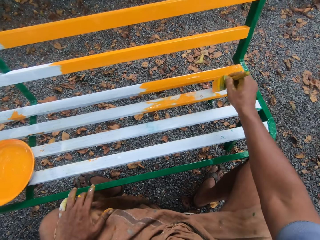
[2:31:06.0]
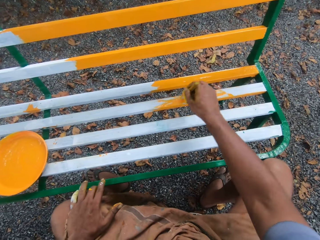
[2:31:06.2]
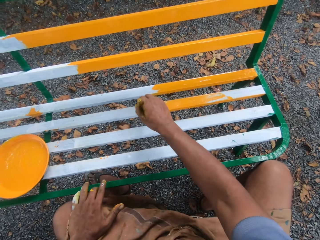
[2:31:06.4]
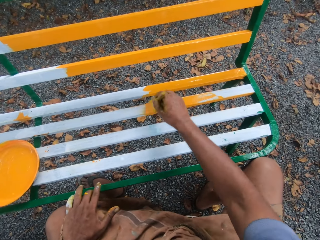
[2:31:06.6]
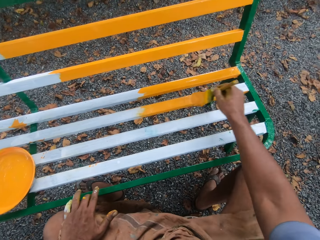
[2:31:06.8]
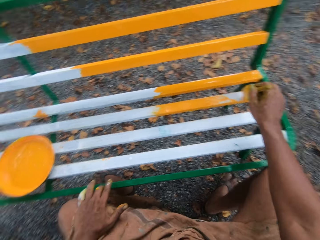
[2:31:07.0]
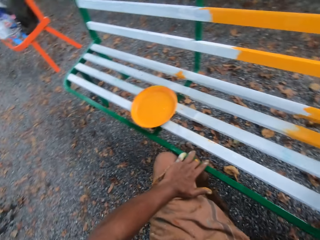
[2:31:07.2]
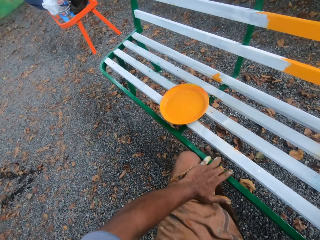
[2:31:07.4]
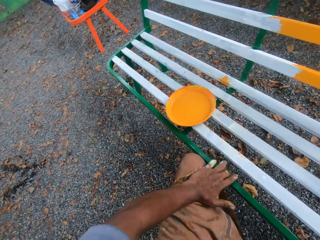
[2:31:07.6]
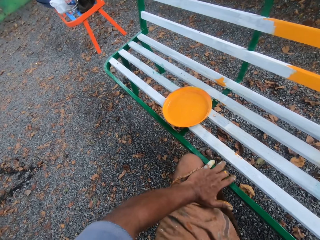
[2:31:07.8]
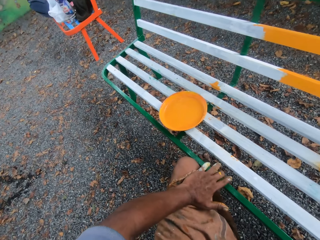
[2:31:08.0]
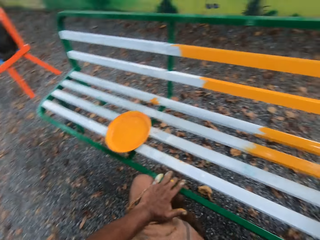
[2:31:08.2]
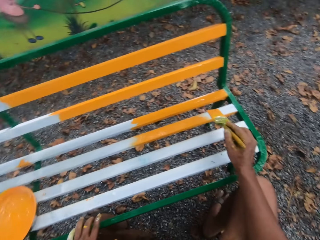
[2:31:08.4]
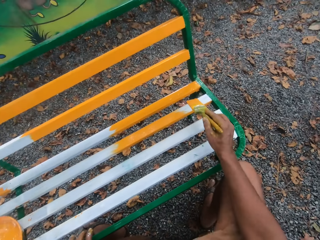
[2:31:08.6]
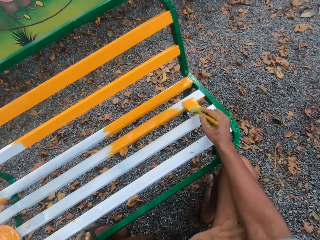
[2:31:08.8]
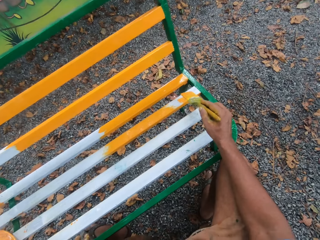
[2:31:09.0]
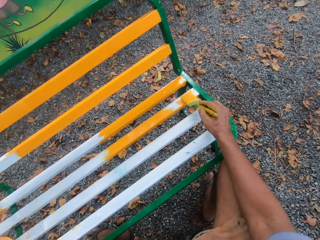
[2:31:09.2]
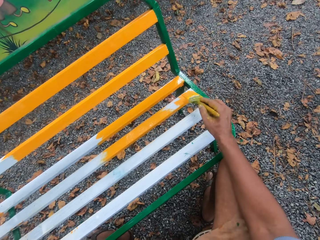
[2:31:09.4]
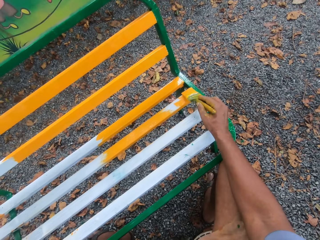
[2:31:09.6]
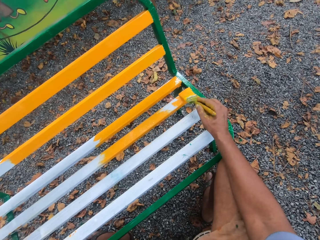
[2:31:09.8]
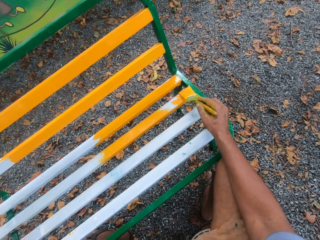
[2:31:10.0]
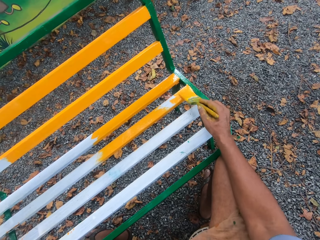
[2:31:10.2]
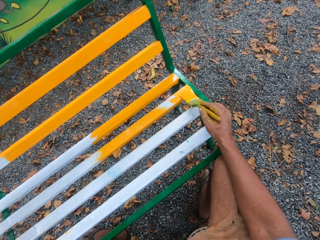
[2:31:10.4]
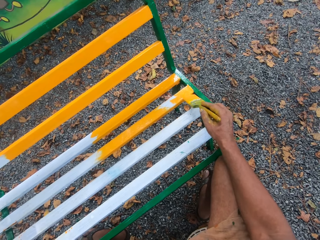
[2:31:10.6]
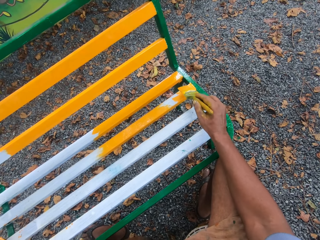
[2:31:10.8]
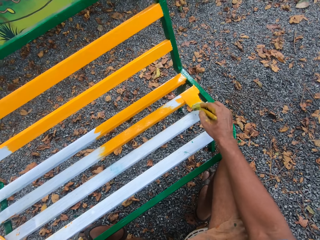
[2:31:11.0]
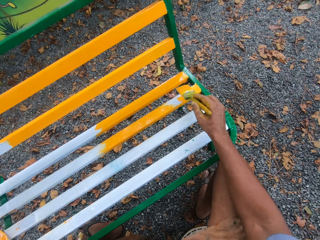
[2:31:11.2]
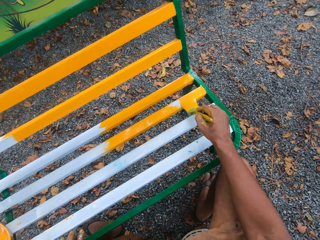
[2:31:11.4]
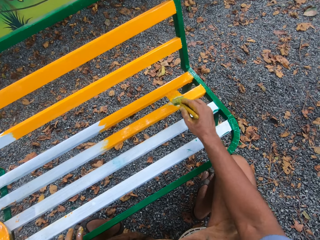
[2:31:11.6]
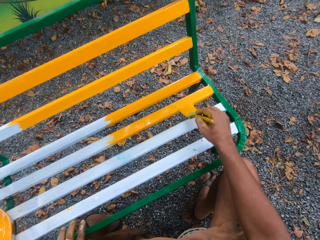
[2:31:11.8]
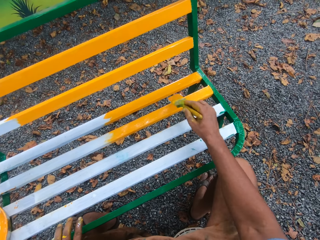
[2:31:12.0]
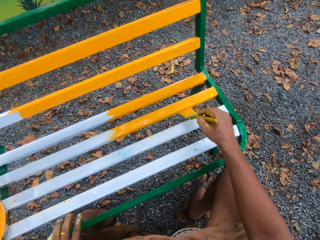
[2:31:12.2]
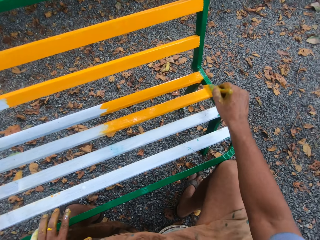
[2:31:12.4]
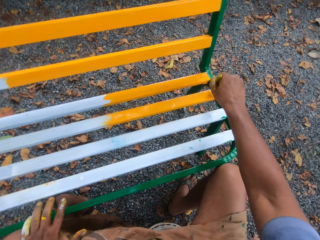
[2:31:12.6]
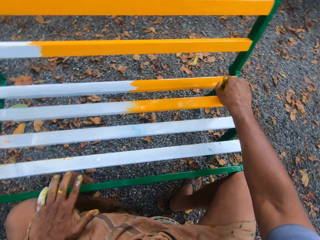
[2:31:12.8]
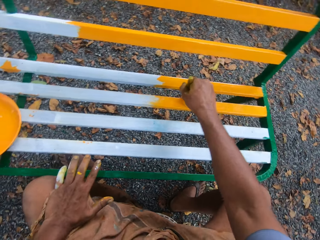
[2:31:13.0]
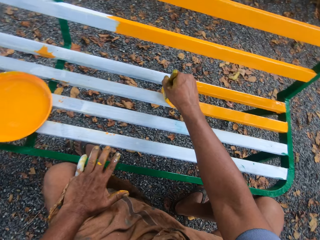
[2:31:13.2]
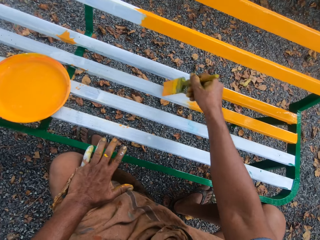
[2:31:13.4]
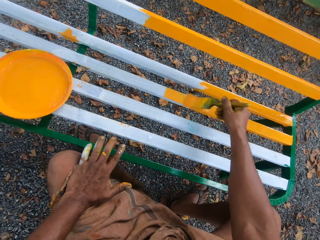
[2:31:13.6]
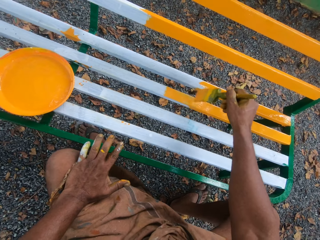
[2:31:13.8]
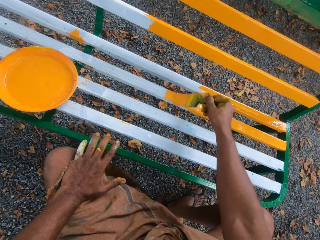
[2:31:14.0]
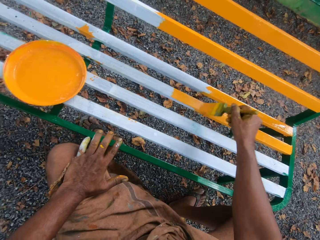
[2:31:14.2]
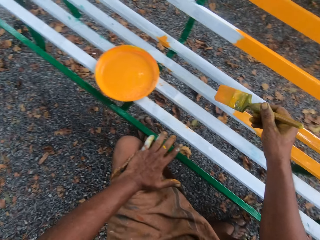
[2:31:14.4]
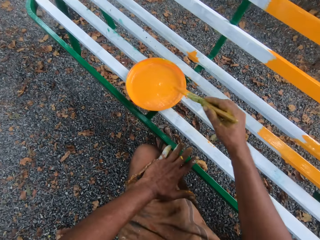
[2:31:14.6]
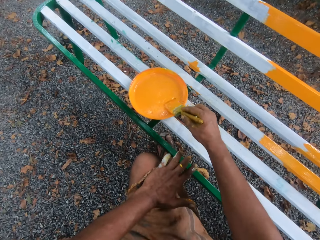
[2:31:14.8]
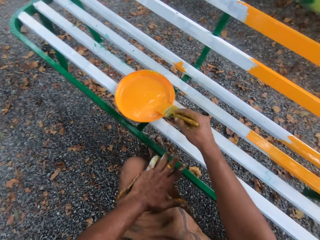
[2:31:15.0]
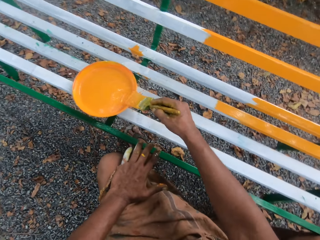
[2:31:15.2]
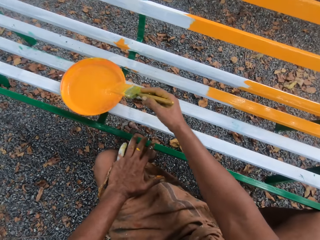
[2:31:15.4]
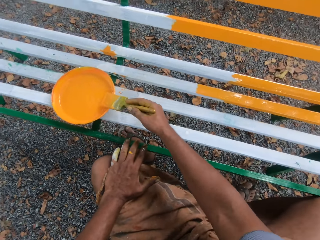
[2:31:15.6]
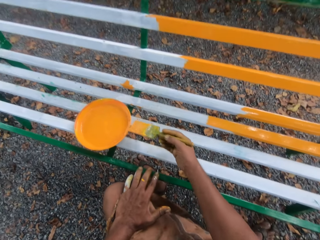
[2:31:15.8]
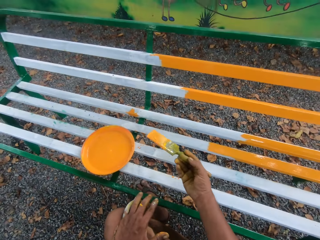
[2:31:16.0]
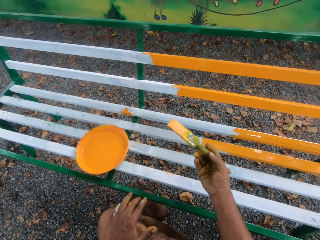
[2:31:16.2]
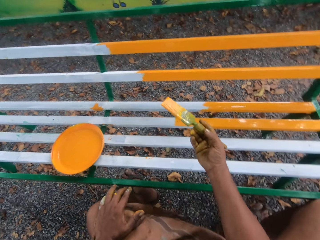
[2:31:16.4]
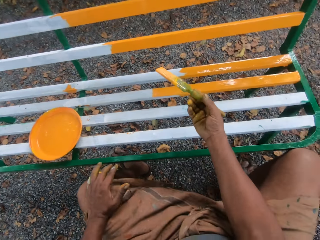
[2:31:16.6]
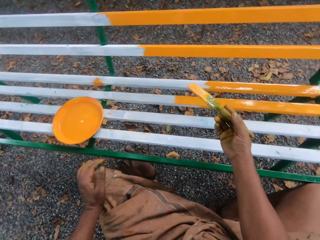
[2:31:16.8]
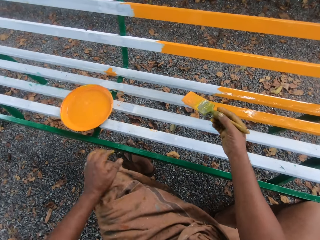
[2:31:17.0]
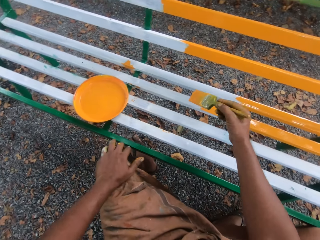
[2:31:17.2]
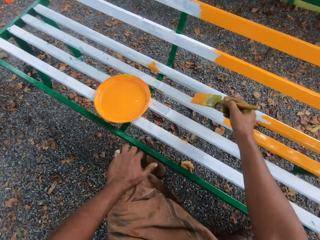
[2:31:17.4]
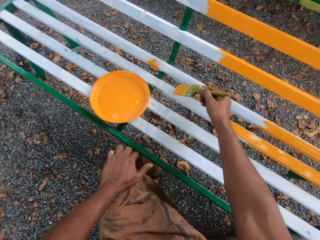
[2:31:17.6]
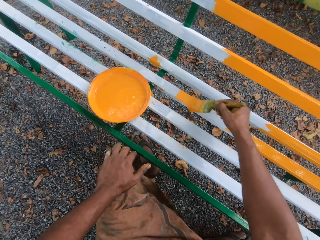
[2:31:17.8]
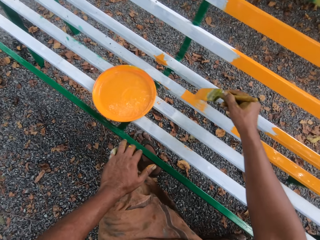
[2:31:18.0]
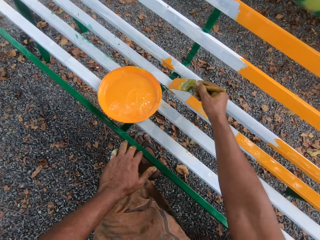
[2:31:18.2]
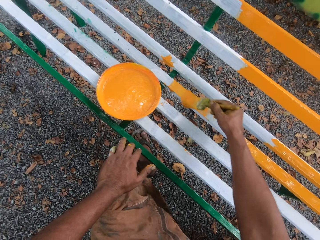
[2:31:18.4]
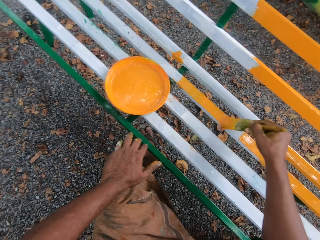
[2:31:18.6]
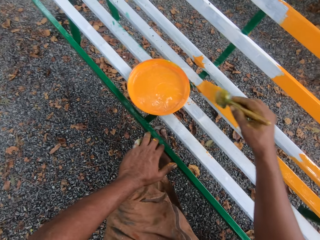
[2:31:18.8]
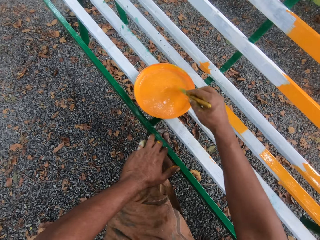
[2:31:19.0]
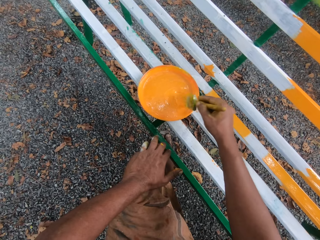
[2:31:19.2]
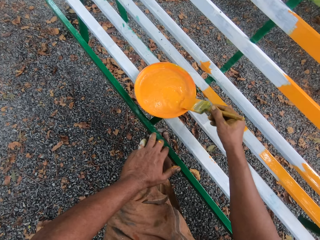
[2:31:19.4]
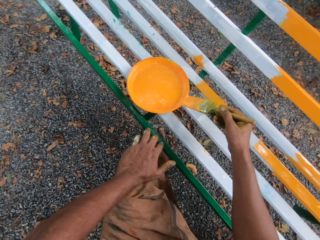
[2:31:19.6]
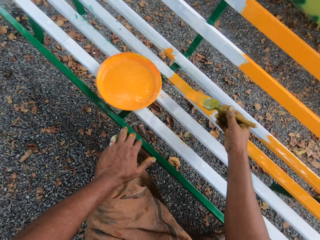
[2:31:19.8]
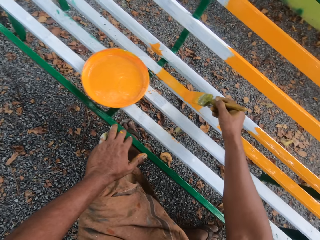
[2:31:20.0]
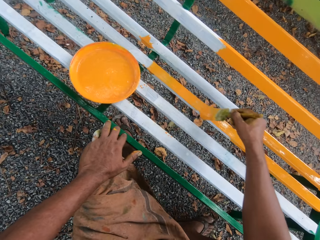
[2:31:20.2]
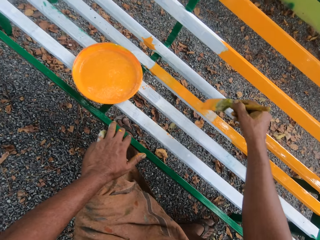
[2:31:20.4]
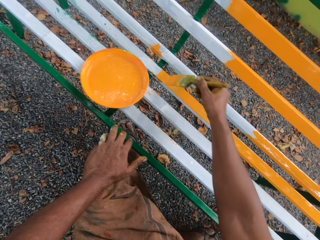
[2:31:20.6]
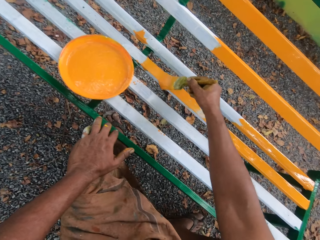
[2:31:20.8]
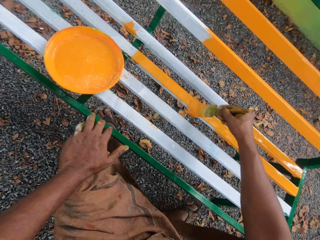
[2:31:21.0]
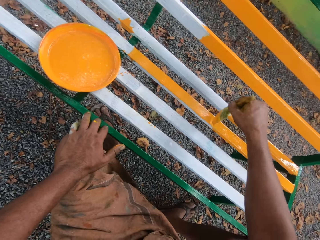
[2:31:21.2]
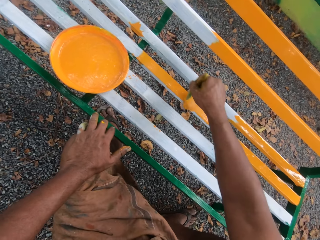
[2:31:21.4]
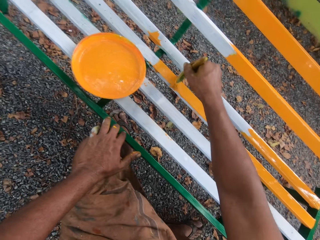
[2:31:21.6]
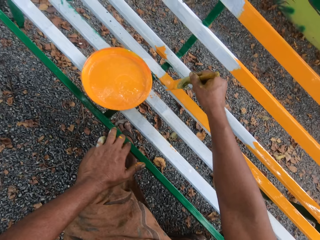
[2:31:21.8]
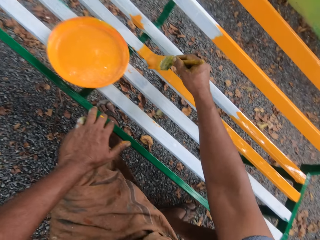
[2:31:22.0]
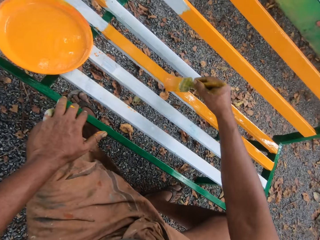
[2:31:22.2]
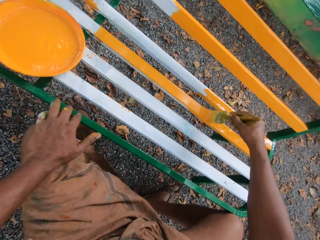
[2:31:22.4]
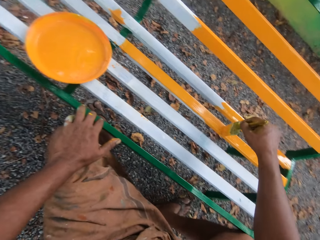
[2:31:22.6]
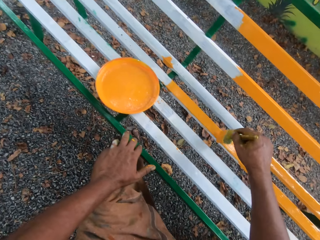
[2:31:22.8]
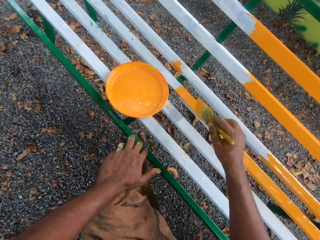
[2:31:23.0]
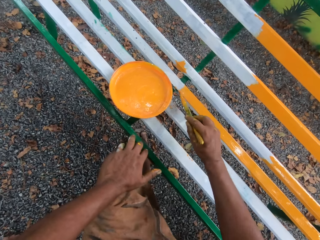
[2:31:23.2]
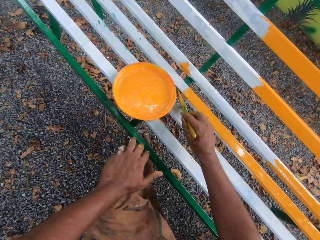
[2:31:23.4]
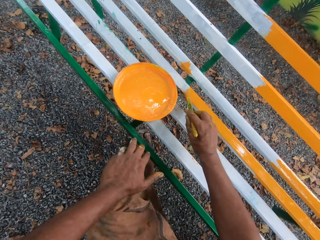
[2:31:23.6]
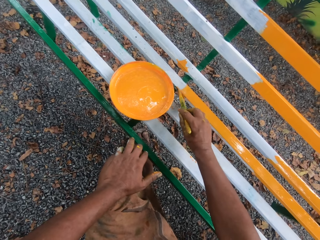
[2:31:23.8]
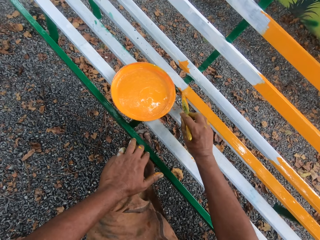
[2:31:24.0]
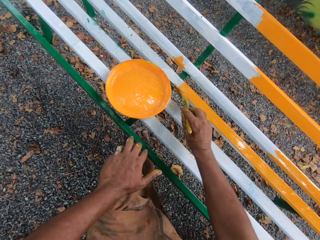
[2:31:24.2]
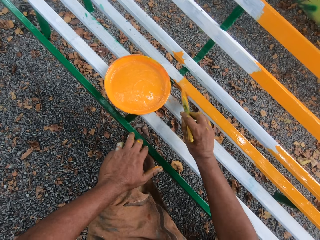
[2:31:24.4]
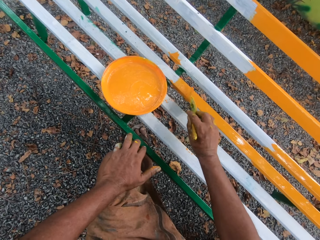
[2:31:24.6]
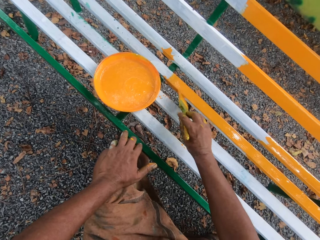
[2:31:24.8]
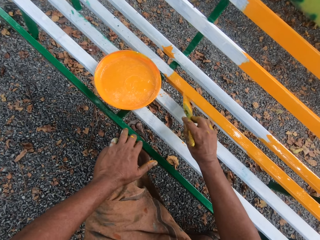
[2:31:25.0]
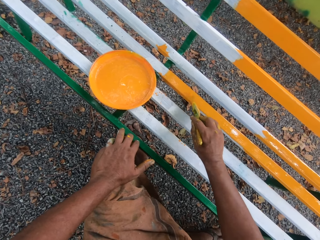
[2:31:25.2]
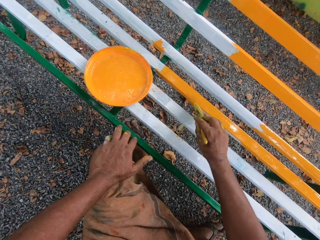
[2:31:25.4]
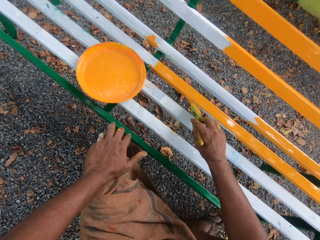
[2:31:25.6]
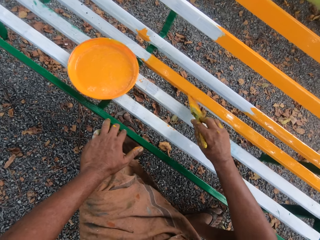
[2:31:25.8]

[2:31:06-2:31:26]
The camera wearer paints a bench with a paint brush. They dip the brush into the paint. They paint the bench with the paint brush. They dip the brush into the paint. They paint the bench with the paint brush.

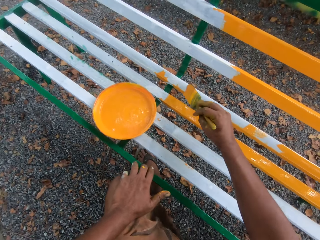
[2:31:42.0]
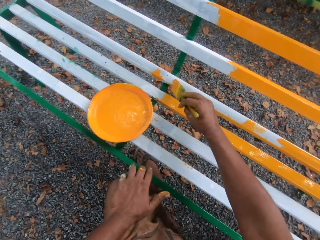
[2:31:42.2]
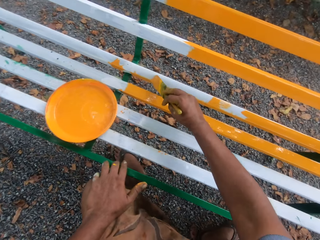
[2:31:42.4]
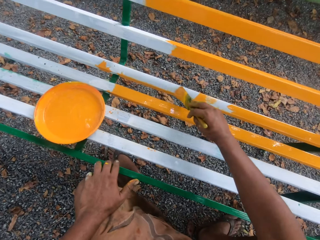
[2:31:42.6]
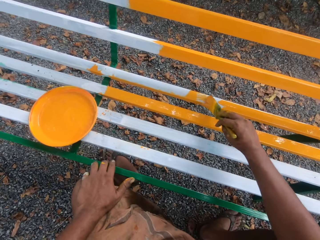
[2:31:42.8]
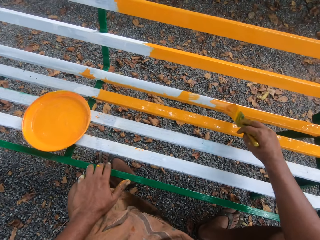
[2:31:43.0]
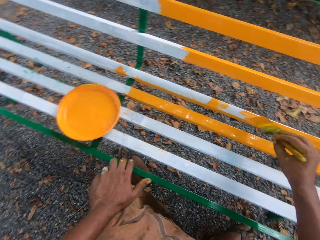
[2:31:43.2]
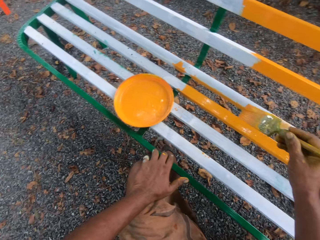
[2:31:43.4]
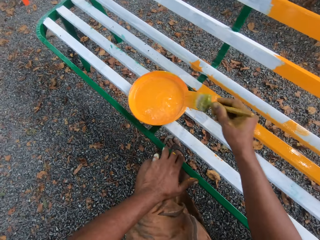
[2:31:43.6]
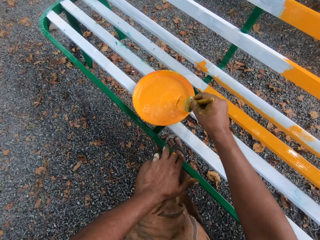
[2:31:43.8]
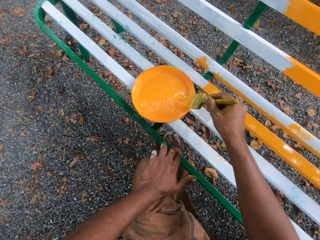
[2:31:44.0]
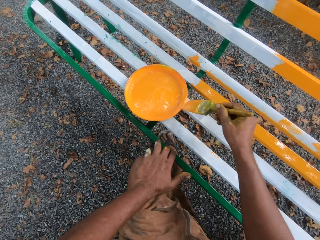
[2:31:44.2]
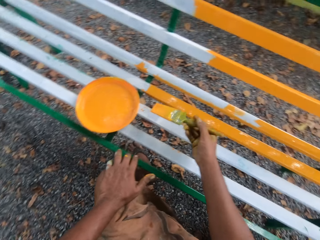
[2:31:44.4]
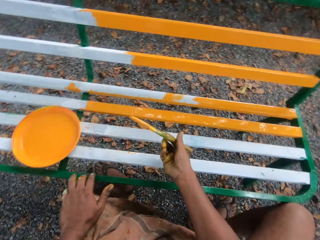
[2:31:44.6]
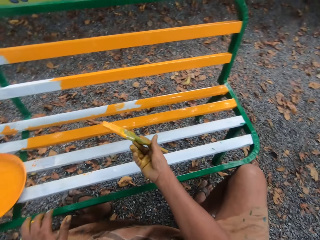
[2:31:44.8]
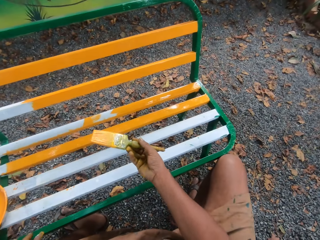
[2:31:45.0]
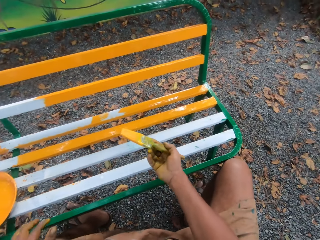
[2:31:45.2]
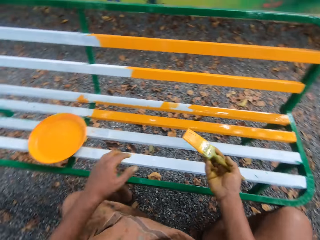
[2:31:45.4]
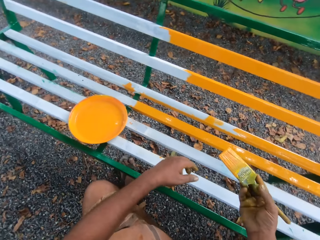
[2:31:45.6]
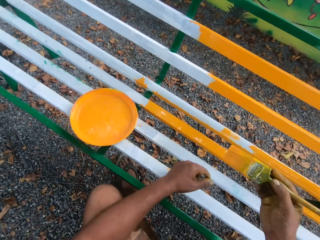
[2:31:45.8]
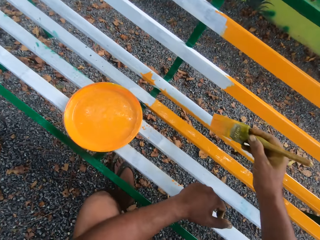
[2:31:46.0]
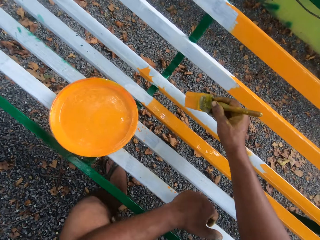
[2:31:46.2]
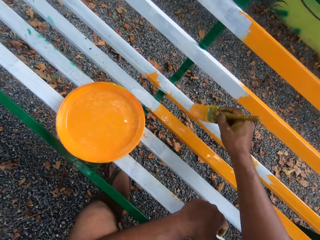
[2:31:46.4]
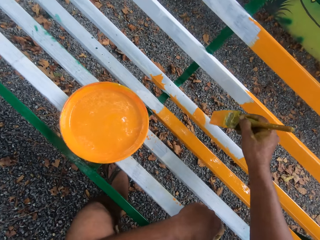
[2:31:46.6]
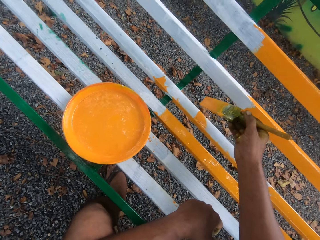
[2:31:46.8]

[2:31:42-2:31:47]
The camera wearer dips the brush into the paint. They paint a bench with a paint brush.
